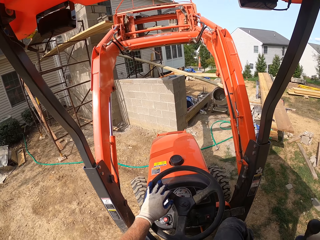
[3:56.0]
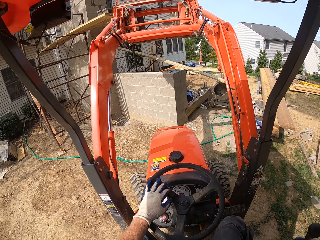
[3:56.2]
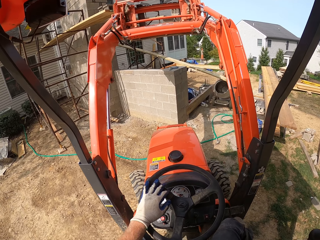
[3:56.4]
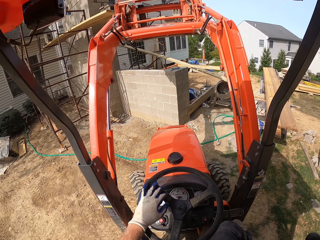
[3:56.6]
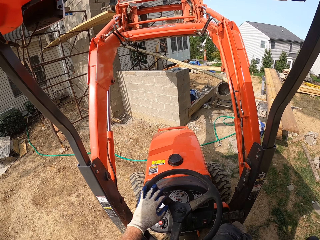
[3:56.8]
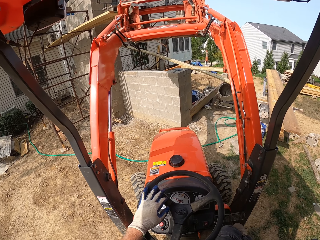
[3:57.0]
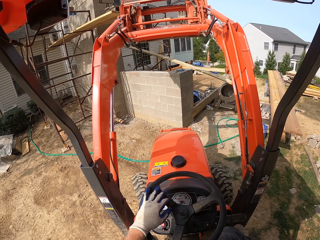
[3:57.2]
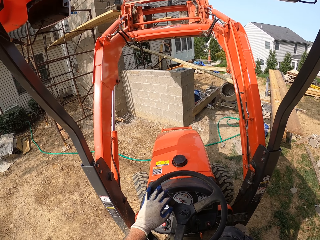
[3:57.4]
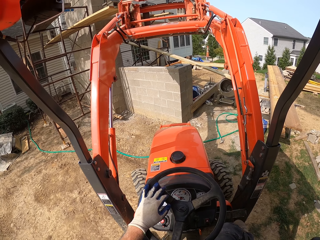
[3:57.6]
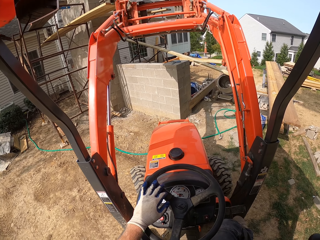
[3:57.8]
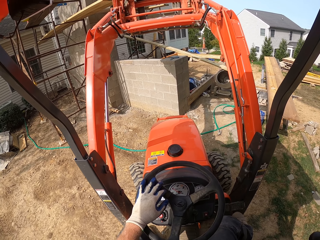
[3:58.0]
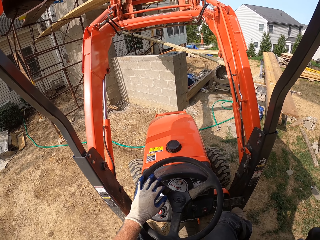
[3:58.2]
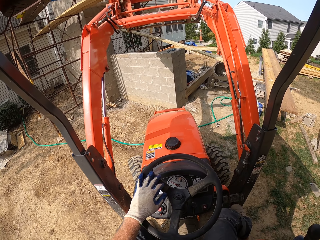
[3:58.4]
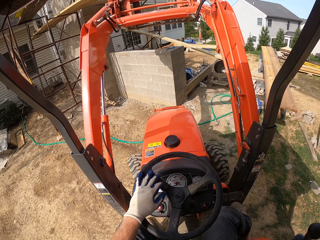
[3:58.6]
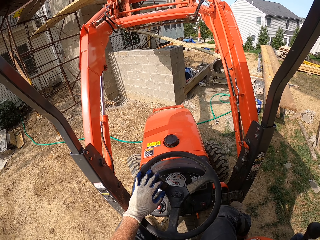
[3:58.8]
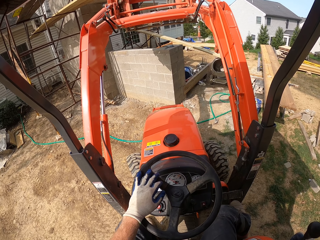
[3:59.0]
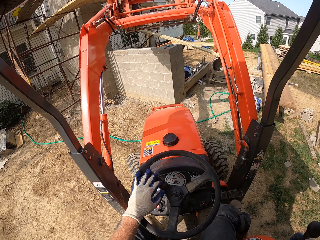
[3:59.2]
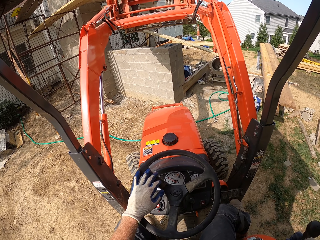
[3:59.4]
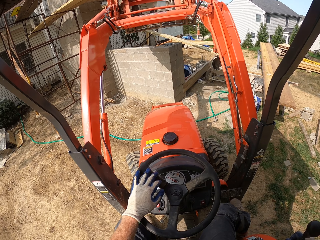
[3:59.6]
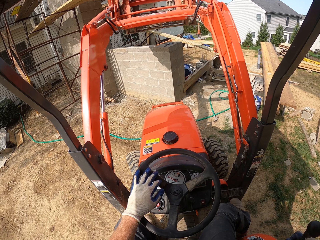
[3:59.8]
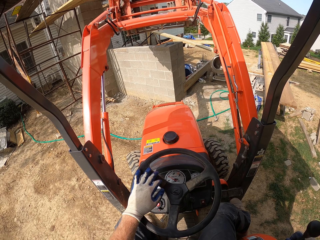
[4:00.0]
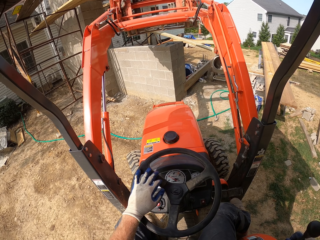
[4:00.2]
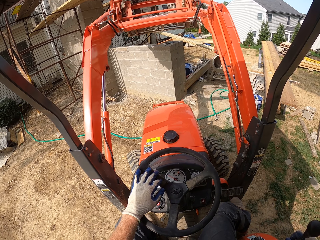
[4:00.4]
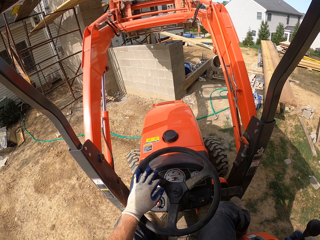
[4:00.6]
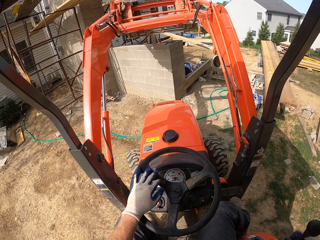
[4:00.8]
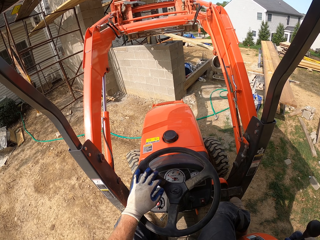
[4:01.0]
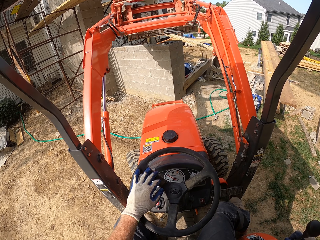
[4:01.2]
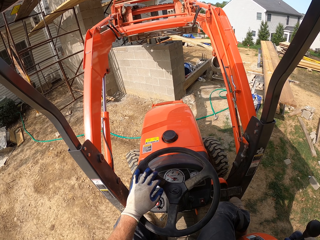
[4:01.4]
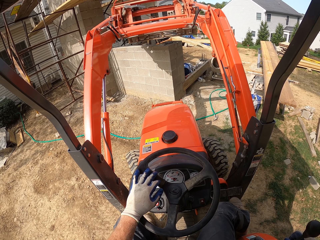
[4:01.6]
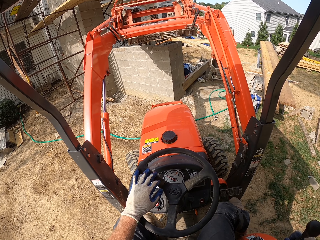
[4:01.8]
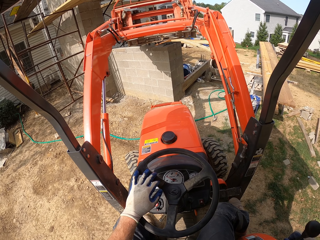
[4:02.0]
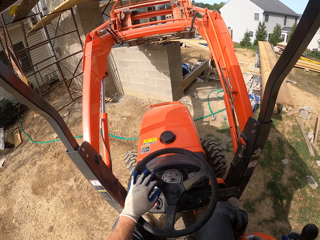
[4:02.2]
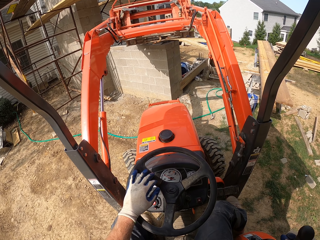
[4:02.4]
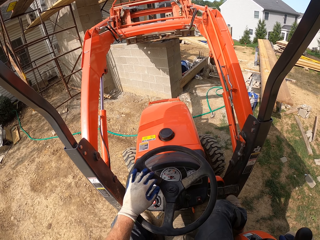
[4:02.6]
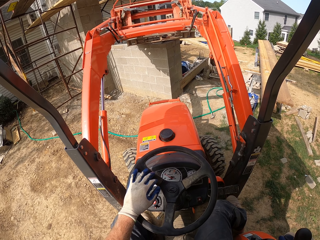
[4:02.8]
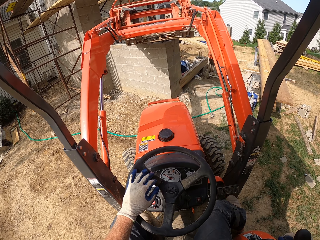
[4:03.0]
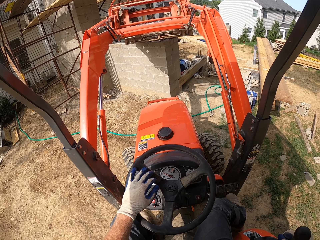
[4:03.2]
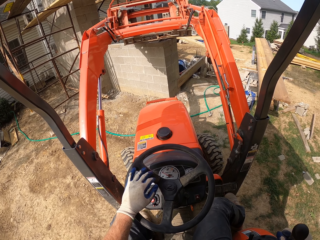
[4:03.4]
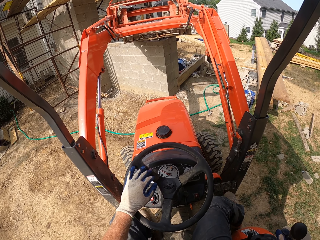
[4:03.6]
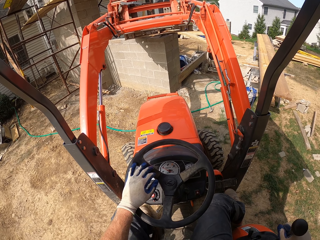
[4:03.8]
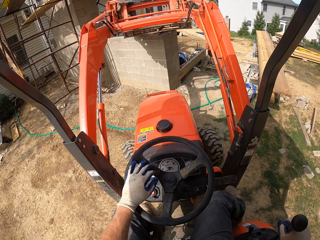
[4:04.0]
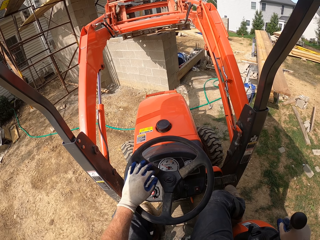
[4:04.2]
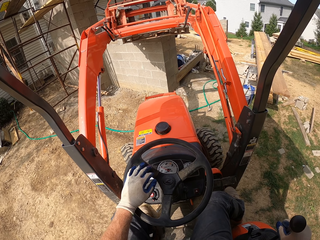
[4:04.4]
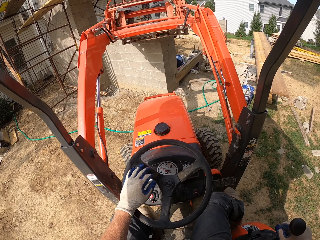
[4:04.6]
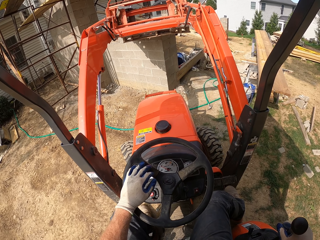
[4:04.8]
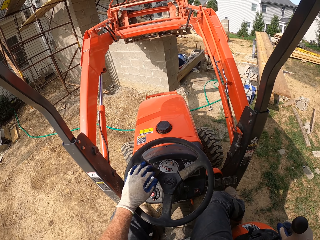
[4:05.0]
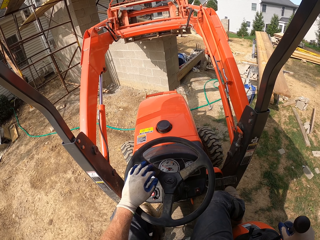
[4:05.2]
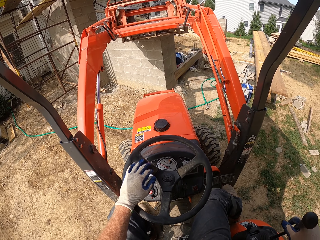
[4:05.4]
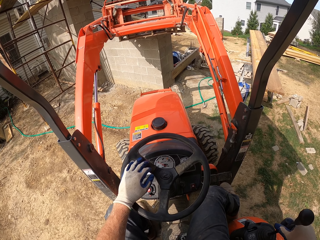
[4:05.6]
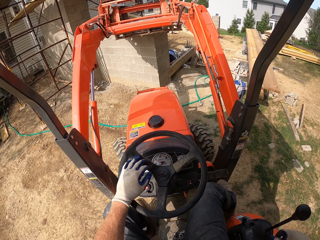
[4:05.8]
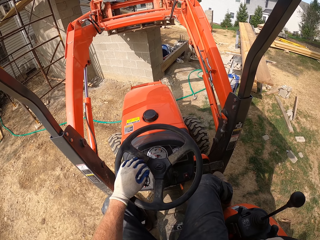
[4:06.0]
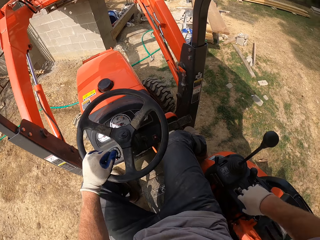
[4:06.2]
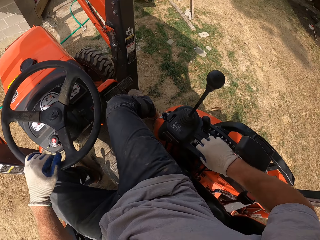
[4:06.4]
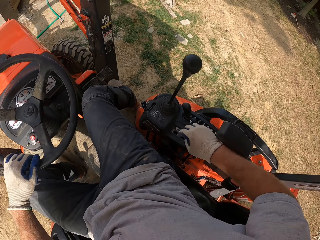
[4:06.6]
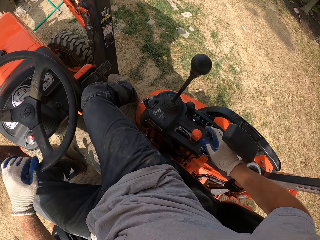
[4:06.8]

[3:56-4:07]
The camera wearer lowers the fork of the forklift.

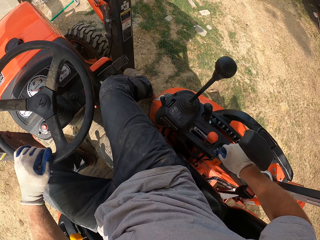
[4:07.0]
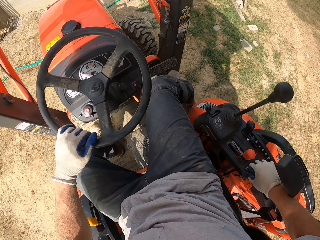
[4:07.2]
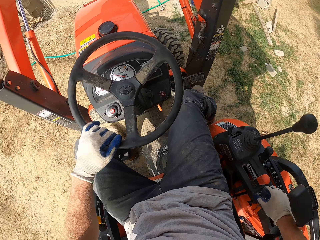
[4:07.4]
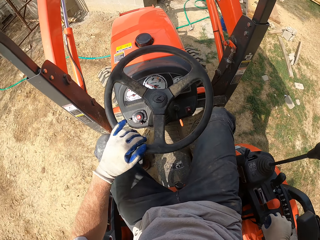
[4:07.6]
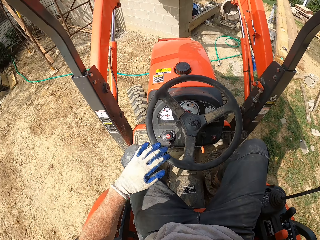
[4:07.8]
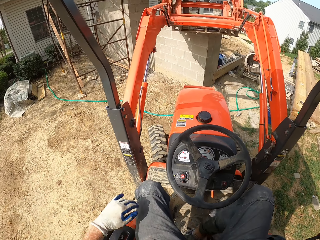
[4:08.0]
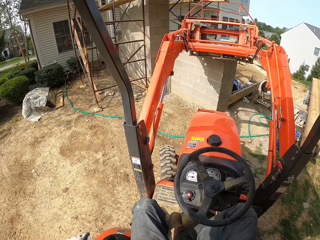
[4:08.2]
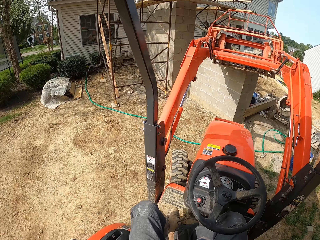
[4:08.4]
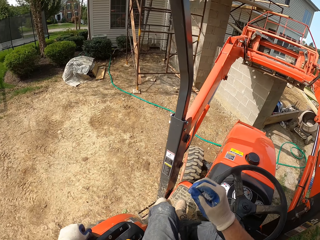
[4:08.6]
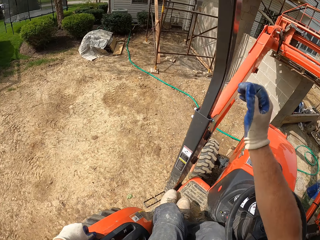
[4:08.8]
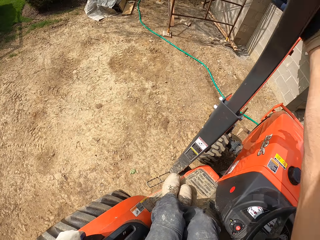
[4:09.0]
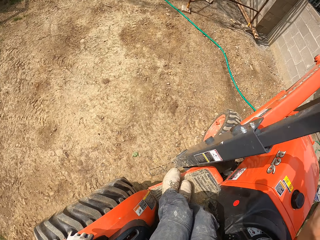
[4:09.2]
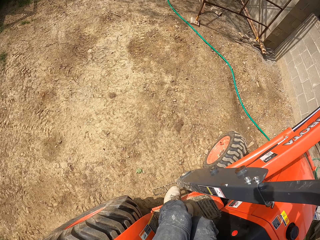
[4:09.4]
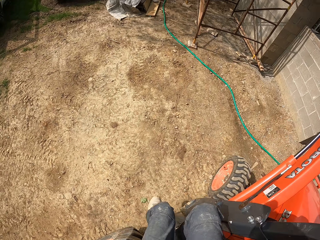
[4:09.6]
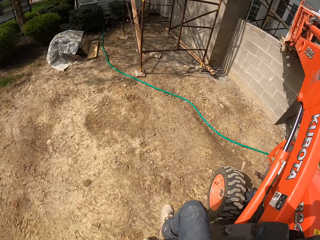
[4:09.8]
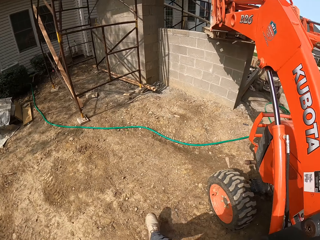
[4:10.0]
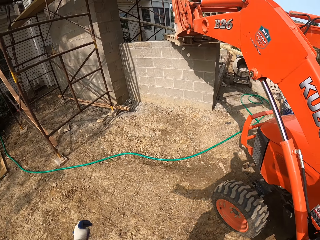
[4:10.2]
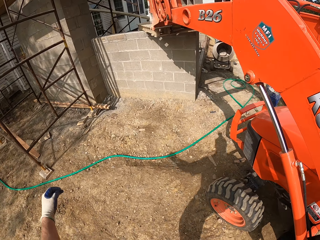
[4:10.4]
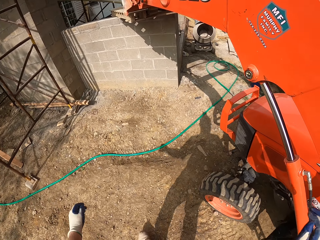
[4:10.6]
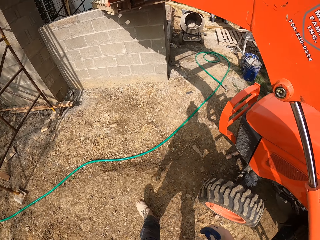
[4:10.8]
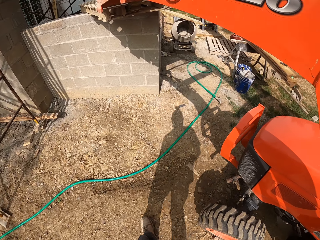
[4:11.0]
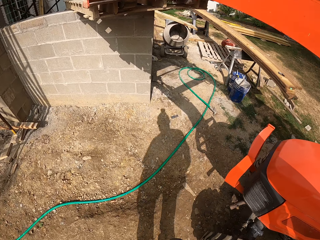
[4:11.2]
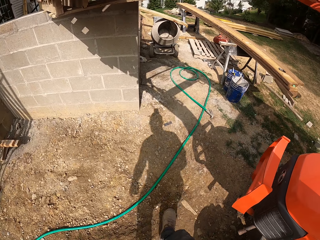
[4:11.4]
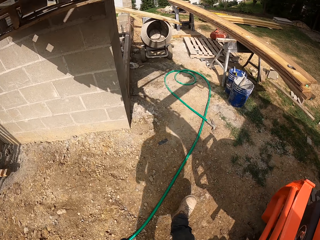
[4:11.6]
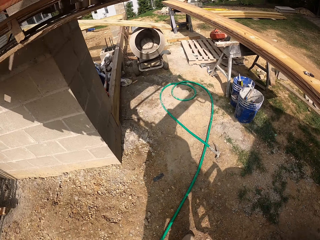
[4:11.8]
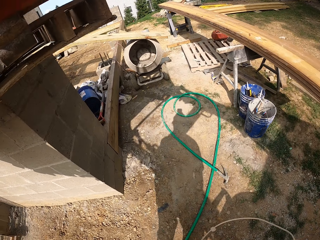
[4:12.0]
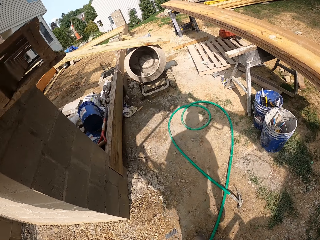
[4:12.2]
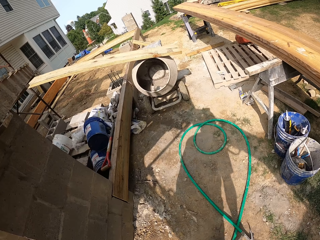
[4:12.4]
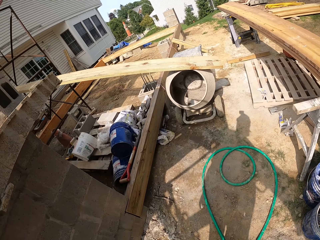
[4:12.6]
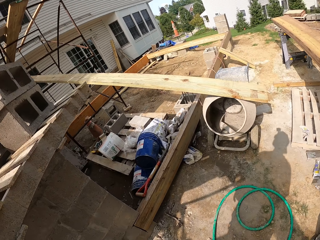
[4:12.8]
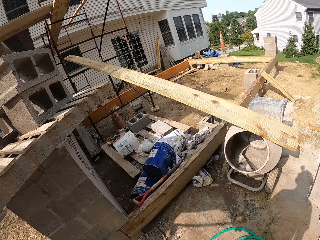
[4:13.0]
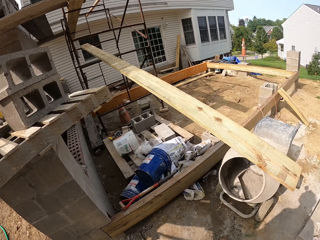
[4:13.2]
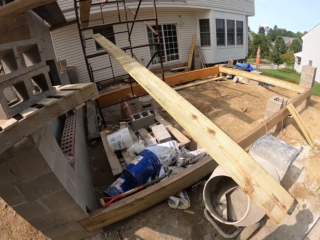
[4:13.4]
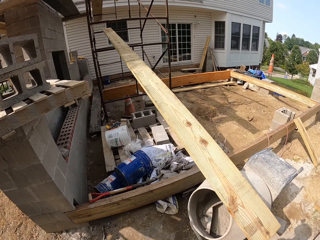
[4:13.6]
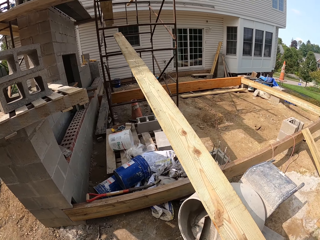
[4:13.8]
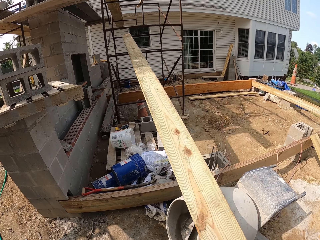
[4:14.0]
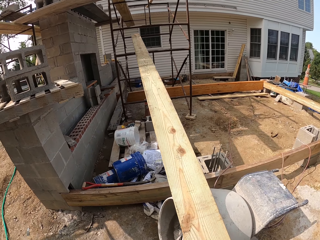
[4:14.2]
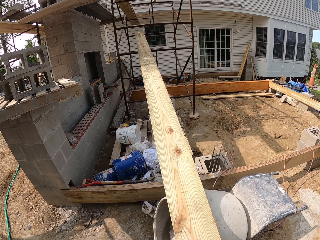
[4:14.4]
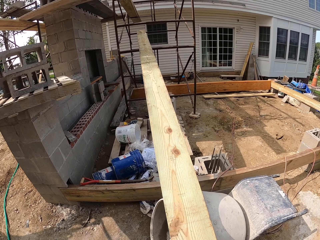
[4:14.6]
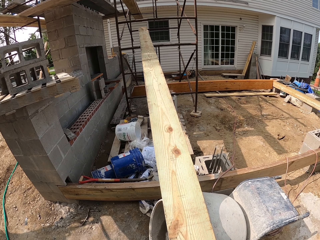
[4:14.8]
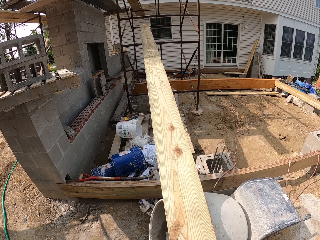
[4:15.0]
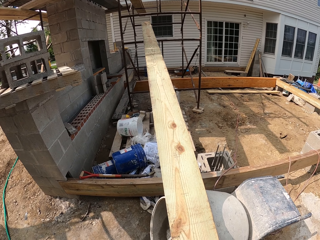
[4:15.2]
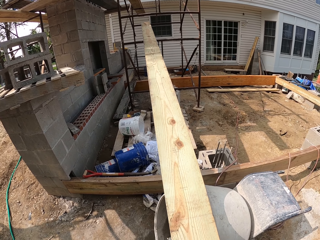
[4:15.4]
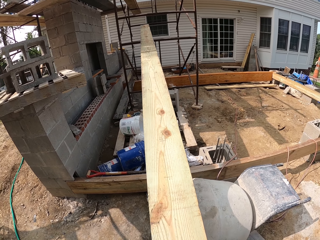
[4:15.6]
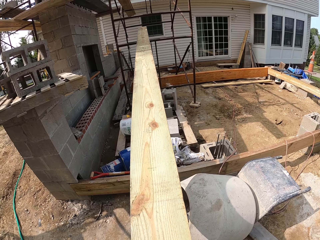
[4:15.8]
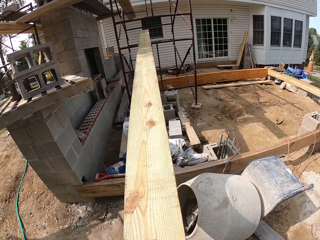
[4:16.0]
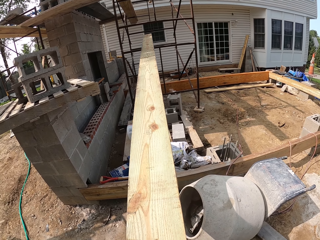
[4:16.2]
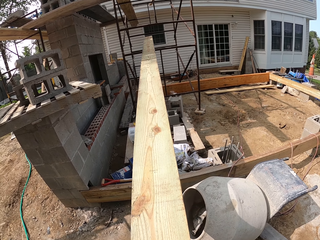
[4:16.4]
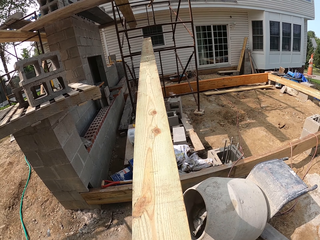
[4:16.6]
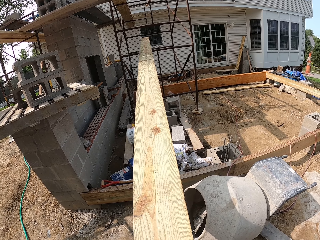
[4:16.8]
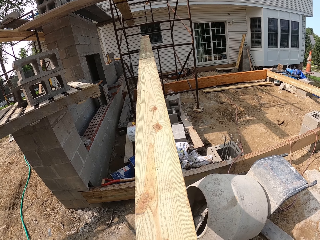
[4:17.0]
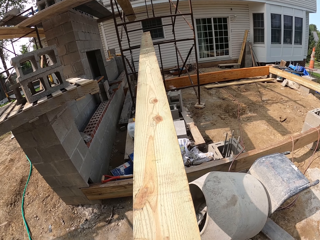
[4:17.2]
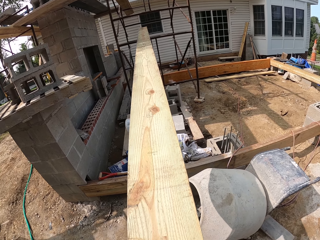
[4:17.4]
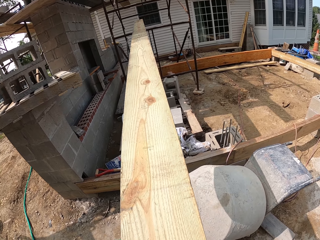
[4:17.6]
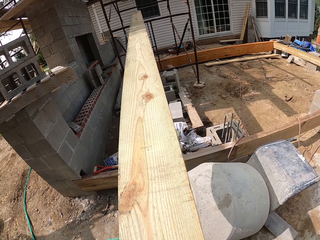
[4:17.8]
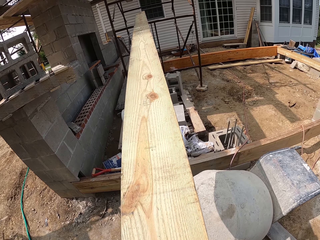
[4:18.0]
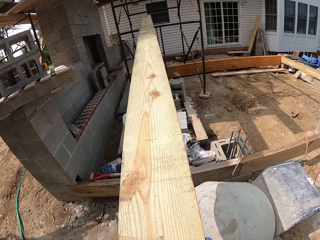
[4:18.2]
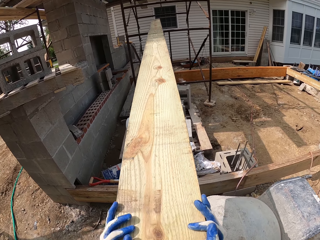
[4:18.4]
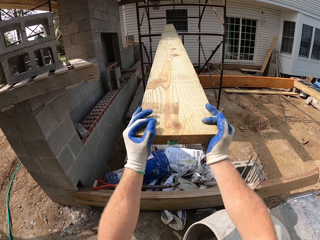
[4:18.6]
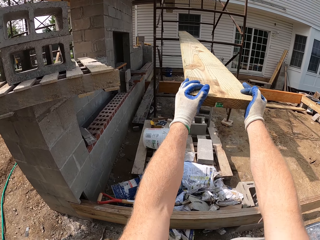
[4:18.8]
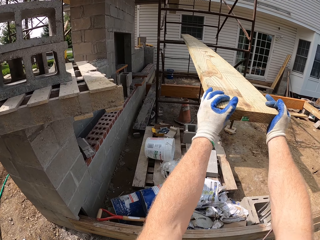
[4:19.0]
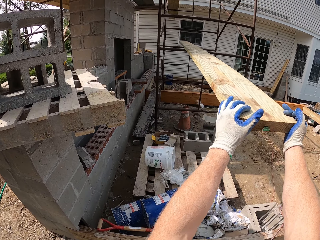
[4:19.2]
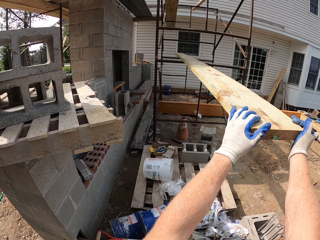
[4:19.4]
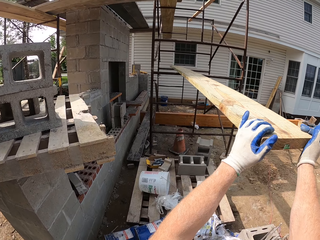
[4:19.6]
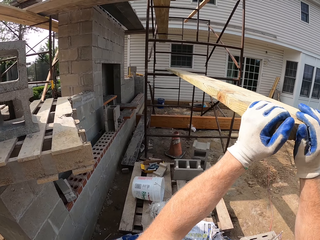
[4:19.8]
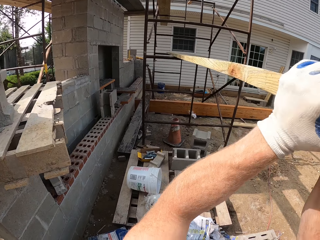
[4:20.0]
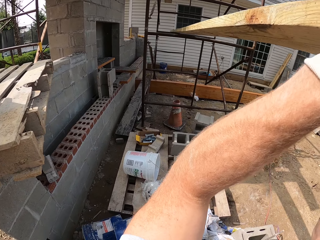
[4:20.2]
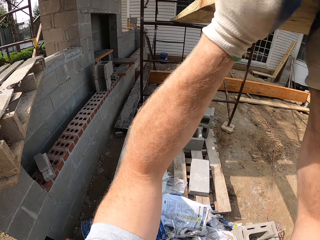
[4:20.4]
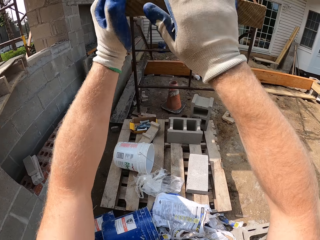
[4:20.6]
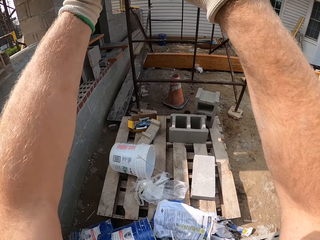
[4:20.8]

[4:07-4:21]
The camera wearer climbs out of the forklift. They walk around the compound. They push a piece of wood on an iron.
